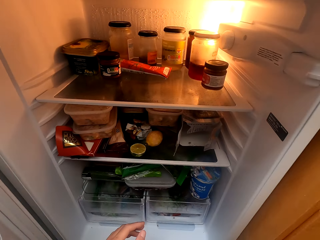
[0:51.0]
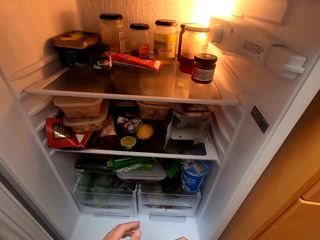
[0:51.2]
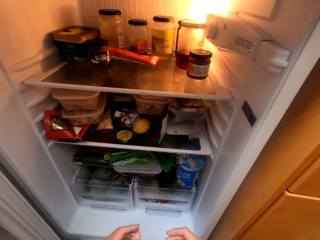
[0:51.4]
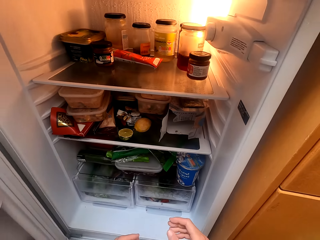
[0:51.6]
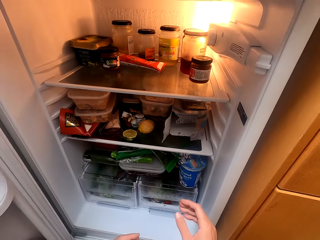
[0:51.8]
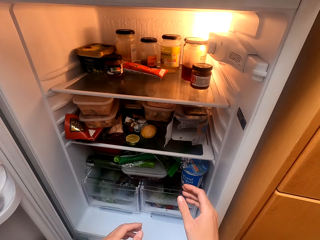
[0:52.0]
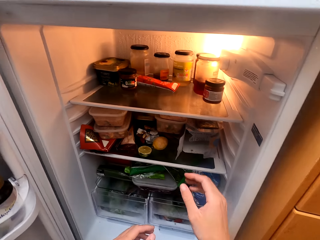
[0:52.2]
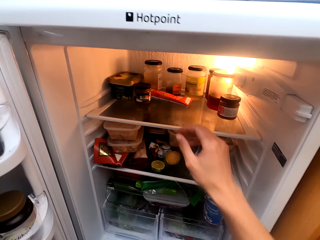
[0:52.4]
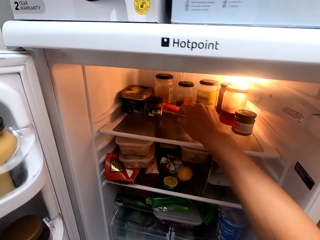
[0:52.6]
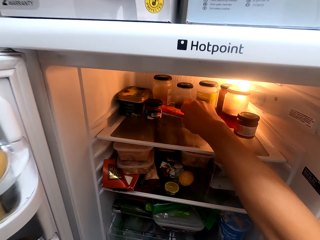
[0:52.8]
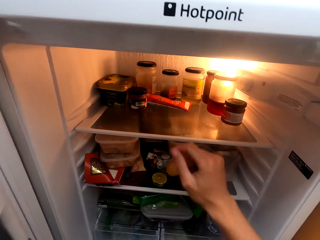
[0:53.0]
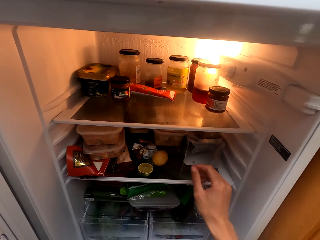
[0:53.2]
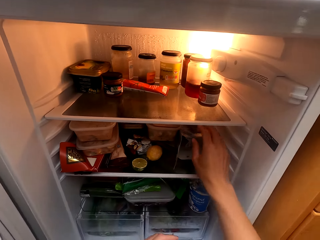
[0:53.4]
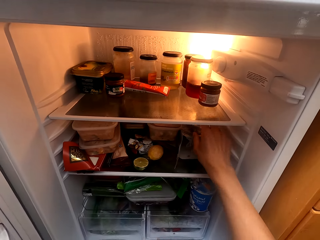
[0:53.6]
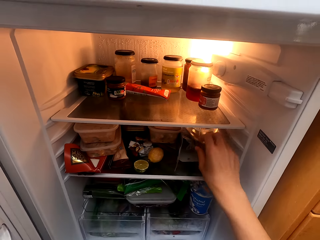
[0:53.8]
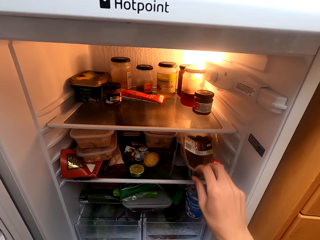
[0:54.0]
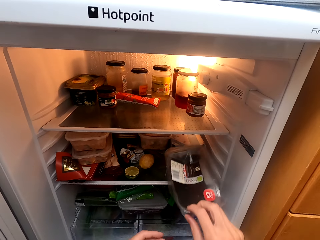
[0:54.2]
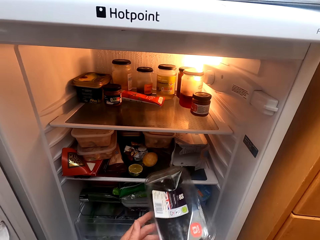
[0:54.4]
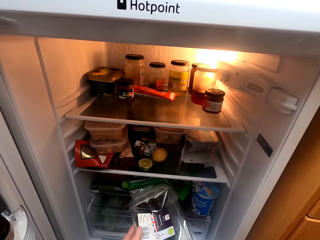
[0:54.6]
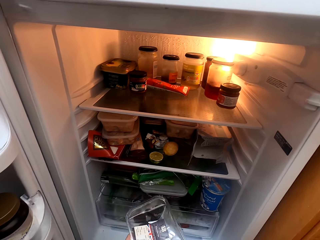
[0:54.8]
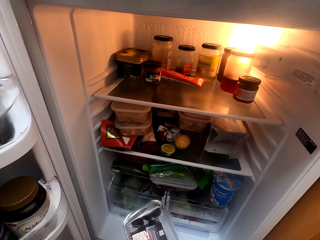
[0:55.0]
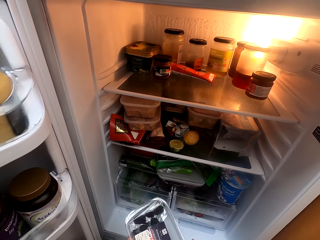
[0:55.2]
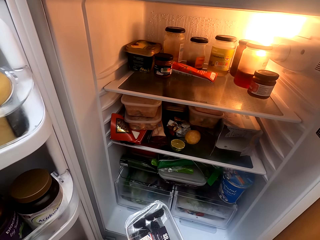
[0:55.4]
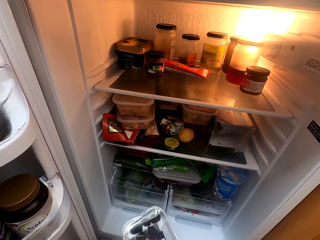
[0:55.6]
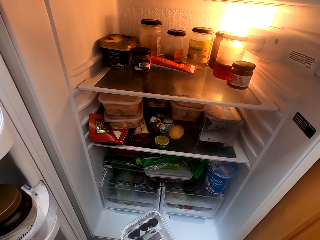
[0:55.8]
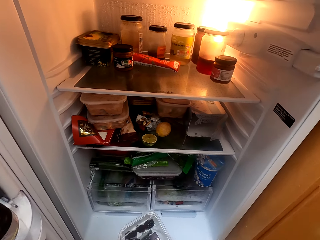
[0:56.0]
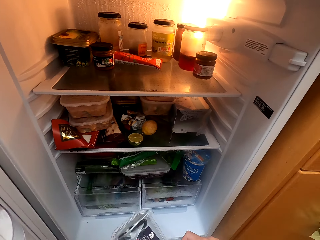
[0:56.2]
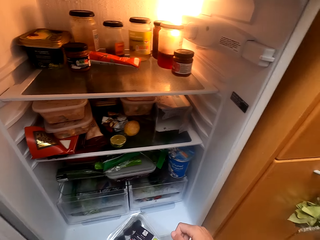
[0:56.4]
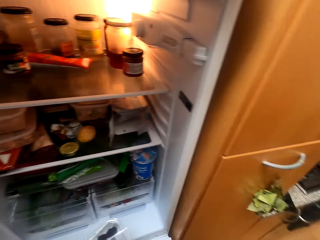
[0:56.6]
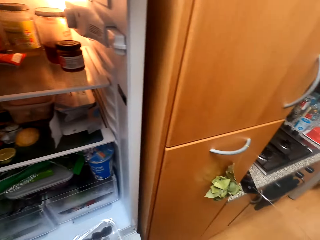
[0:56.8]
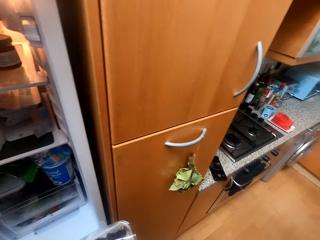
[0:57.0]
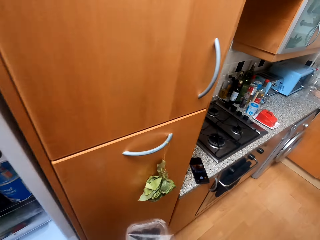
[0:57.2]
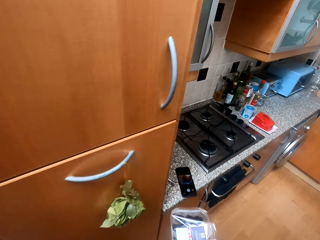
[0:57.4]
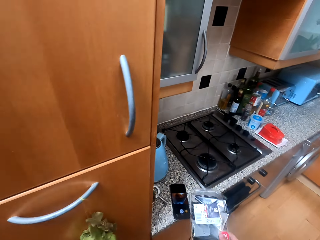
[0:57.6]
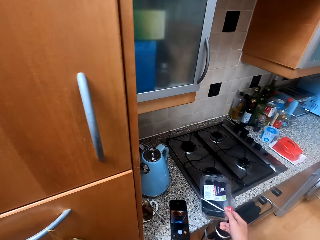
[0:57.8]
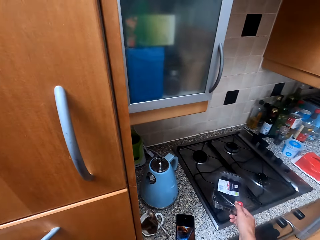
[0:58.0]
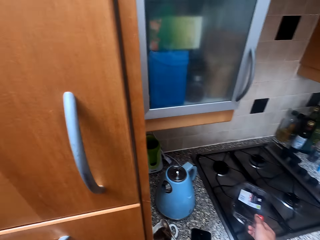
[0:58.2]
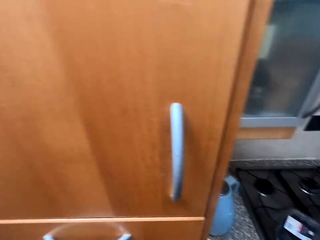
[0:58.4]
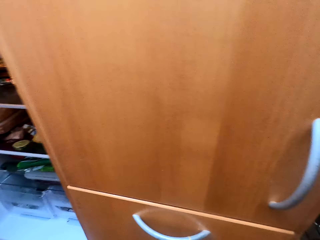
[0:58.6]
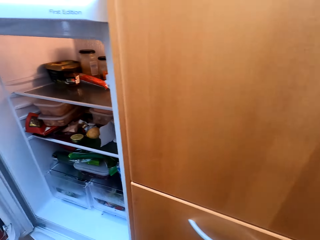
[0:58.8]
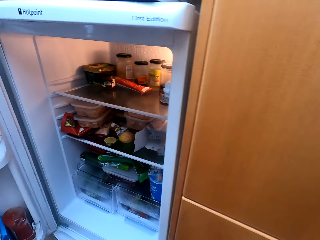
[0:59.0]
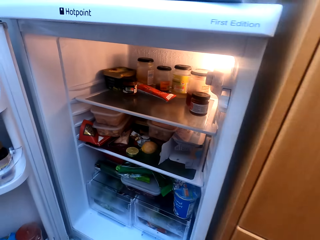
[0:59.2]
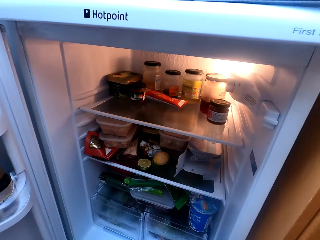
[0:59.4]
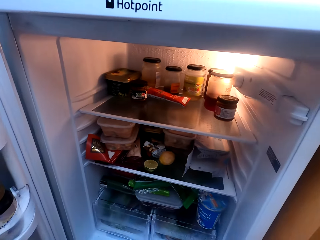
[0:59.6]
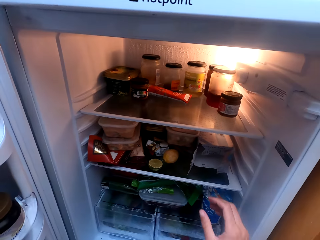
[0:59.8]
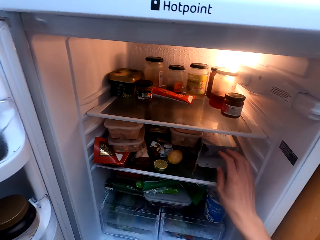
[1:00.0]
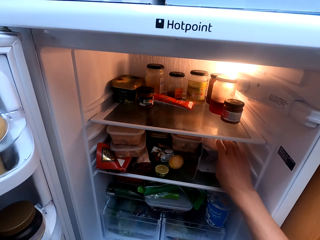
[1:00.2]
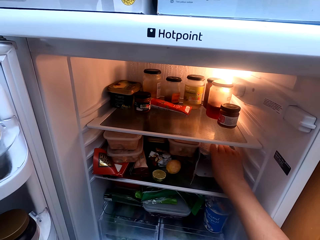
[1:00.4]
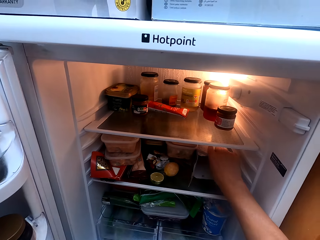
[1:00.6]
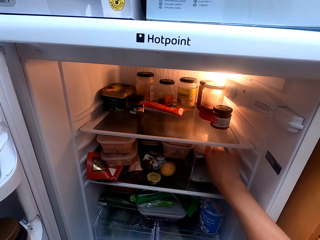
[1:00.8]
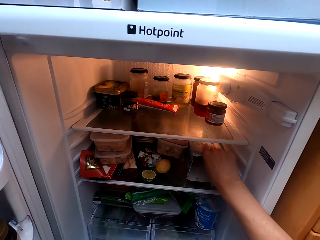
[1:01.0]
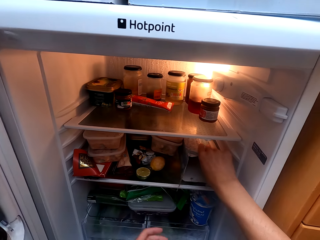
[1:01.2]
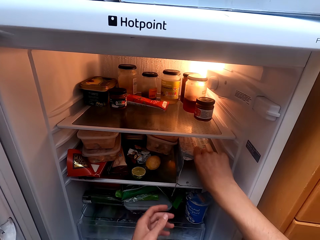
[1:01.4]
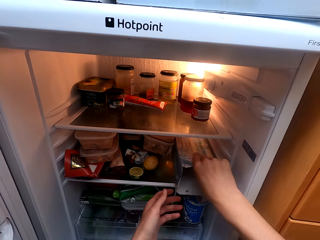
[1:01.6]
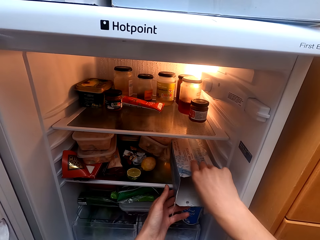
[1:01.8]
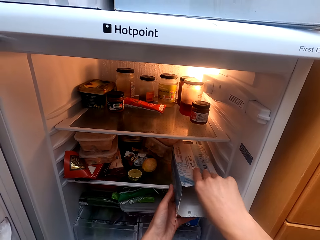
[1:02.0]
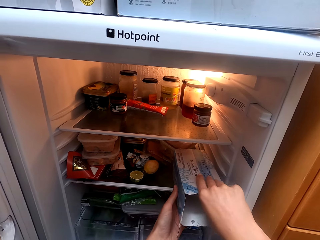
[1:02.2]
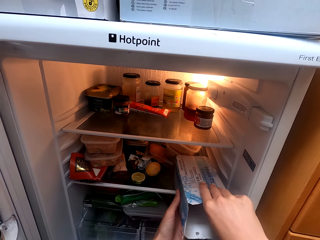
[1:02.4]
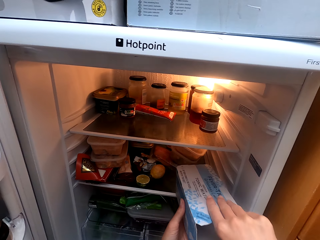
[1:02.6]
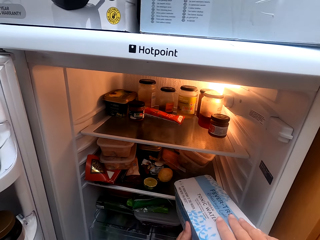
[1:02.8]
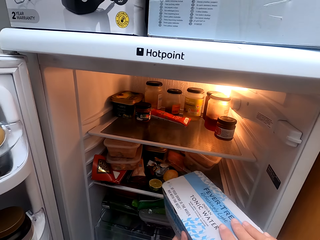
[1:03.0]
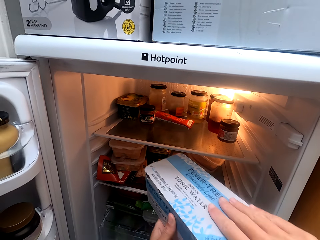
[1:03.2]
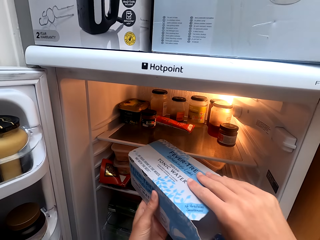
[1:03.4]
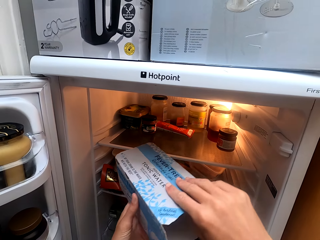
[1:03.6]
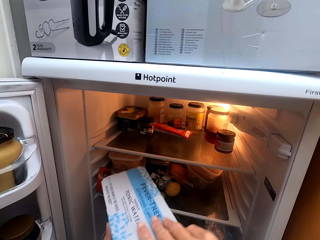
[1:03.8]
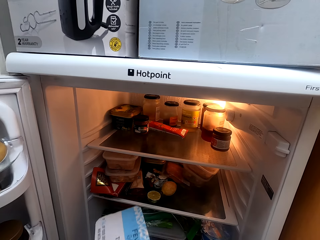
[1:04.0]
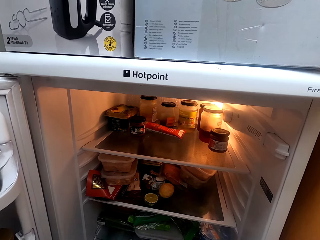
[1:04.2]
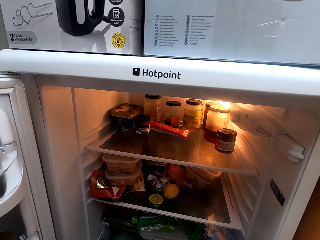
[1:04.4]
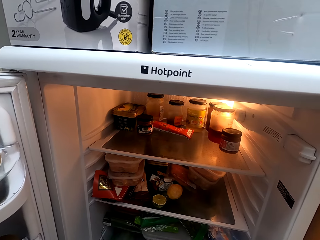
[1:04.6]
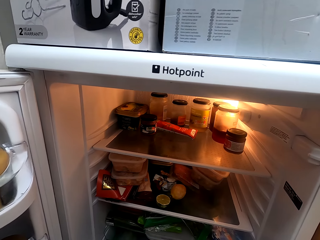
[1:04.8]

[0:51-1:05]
The camera wearer picks a container from the fridge. They put the container on top of the gas. They remove a box from the fridge.

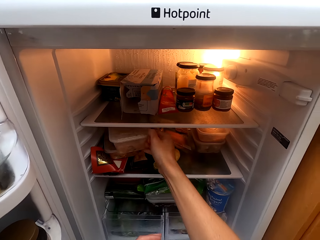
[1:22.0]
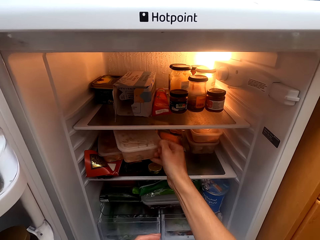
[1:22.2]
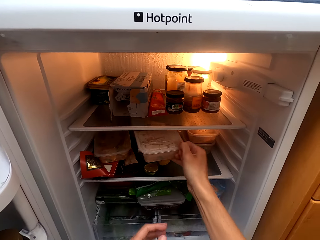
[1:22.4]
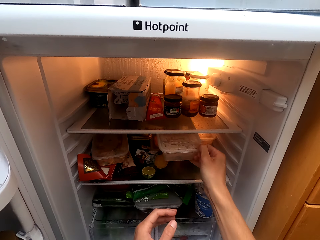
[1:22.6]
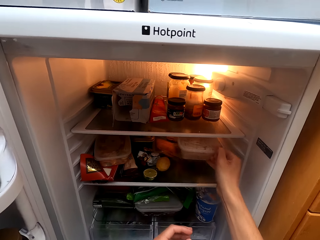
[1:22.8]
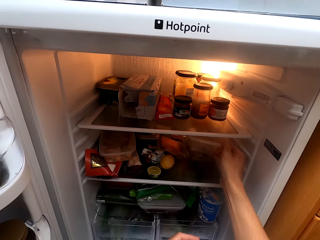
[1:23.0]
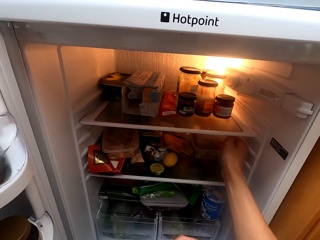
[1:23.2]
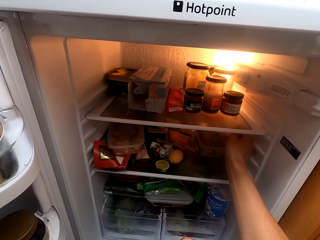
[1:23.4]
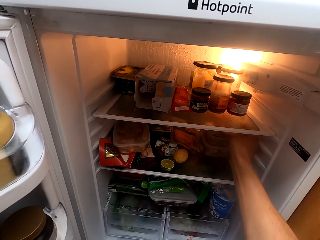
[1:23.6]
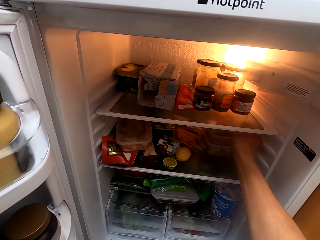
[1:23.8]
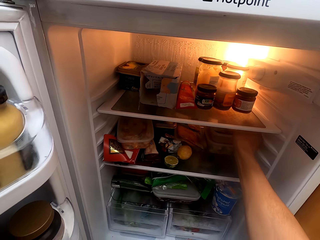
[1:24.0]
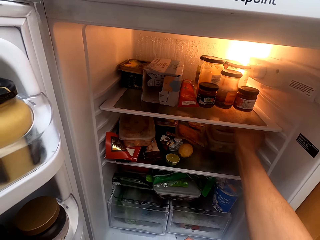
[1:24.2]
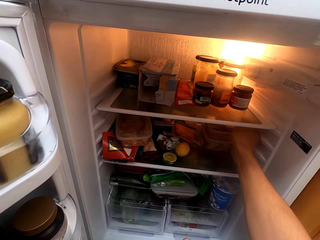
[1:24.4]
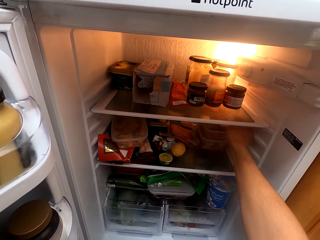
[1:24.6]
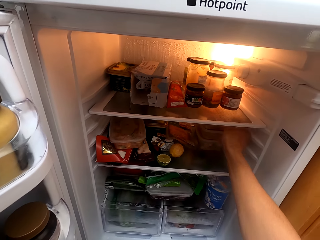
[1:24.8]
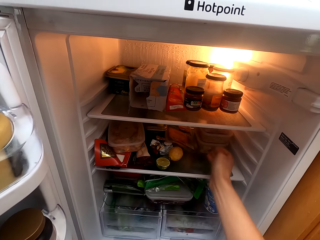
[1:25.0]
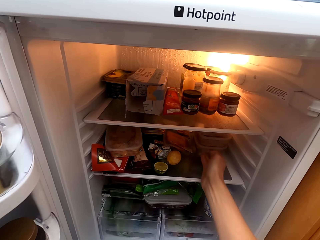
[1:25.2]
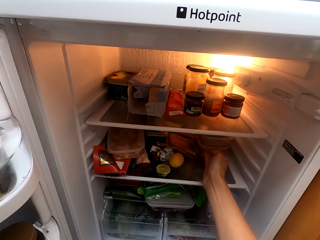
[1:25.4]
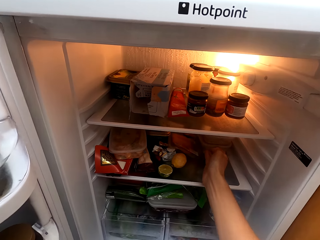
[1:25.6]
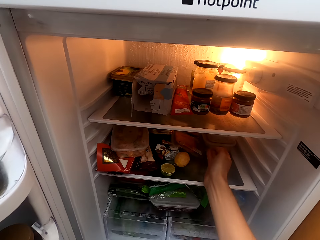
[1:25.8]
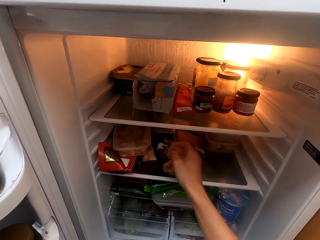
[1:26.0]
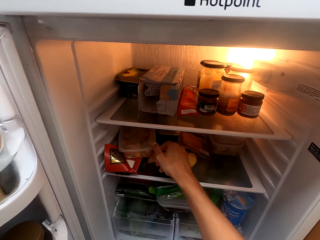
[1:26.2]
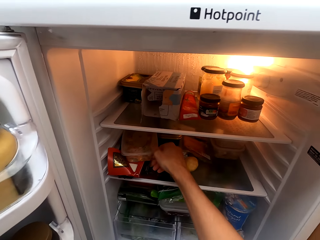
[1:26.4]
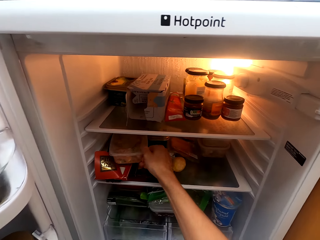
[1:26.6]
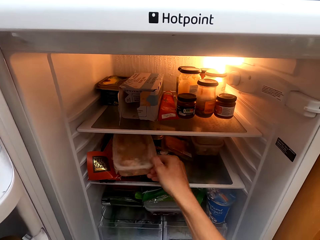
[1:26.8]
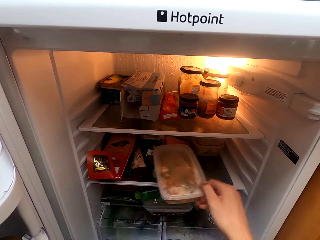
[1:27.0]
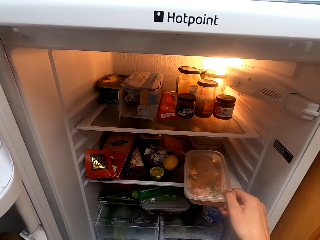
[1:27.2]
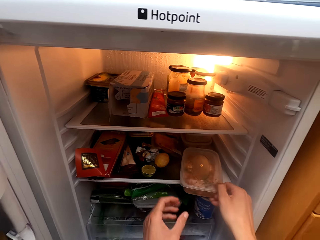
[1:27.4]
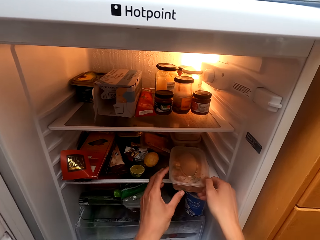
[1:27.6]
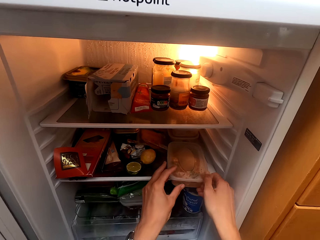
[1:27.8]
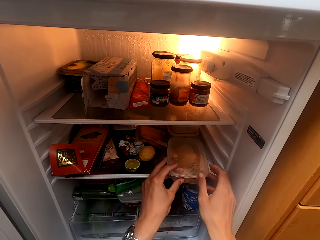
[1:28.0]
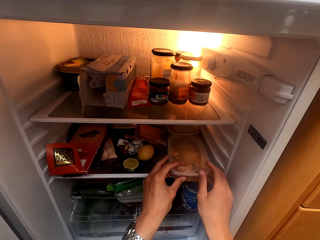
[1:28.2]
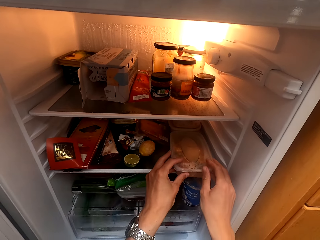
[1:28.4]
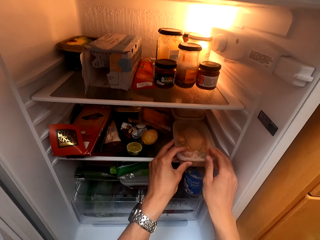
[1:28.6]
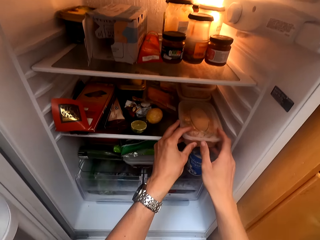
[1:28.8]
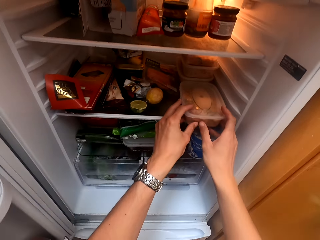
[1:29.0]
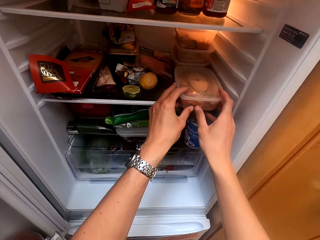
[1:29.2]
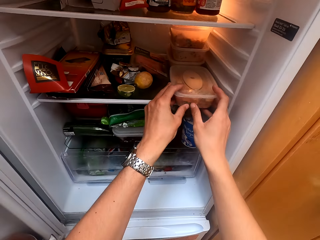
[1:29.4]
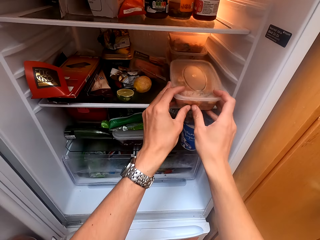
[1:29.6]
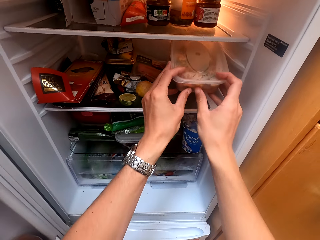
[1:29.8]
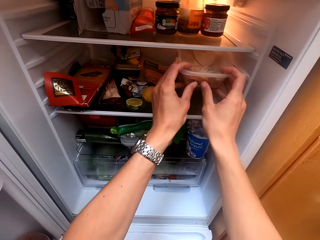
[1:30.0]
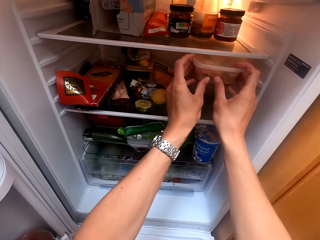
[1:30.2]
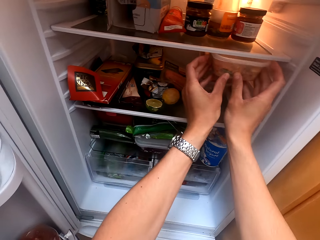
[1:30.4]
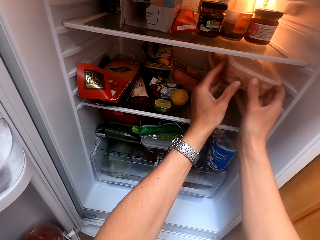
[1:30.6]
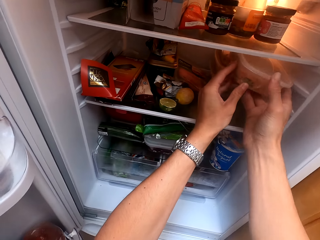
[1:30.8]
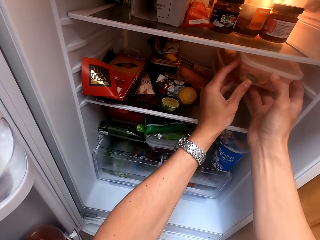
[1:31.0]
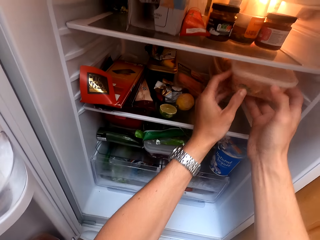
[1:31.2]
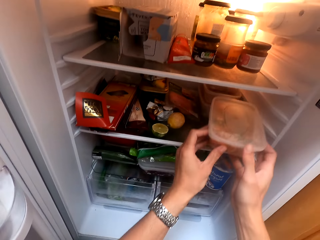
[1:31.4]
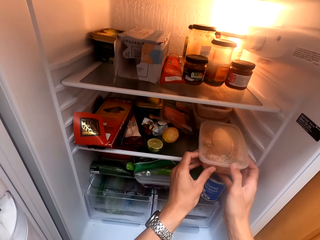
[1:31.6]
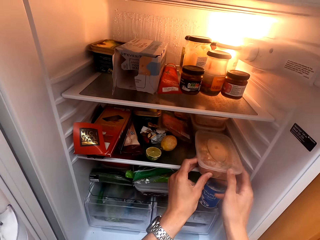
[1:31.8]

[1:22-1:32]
The camera wearer moves the containers inside the fridge.
